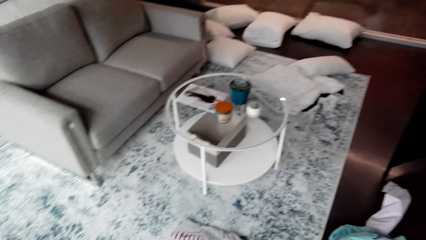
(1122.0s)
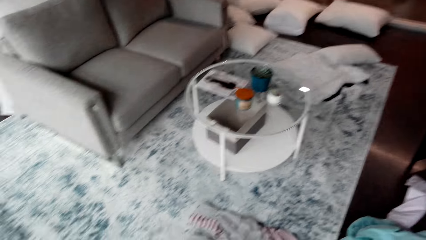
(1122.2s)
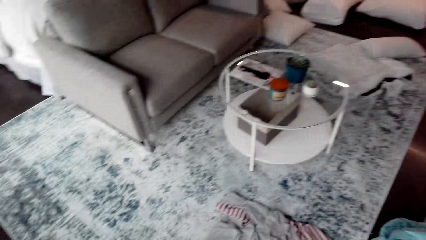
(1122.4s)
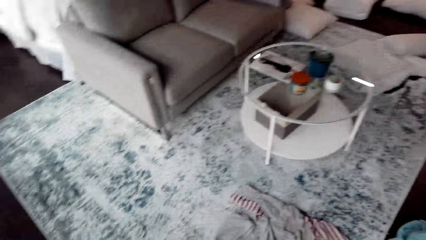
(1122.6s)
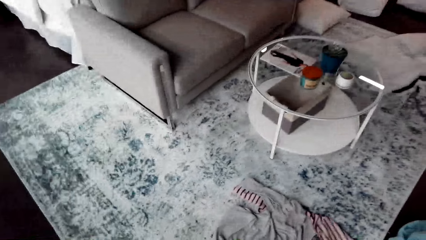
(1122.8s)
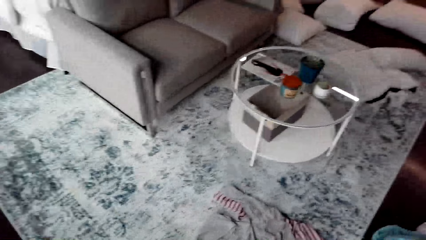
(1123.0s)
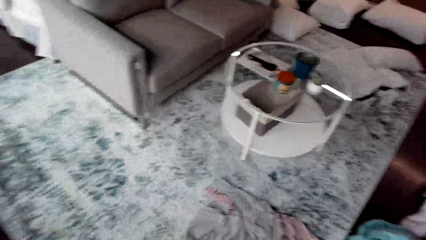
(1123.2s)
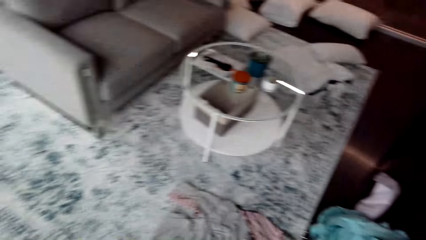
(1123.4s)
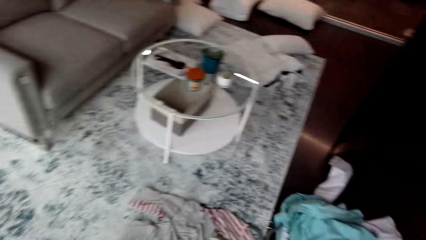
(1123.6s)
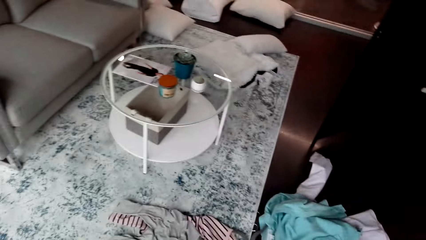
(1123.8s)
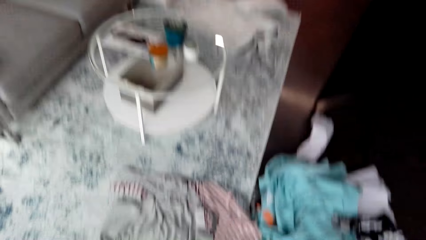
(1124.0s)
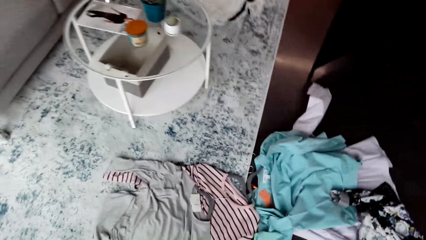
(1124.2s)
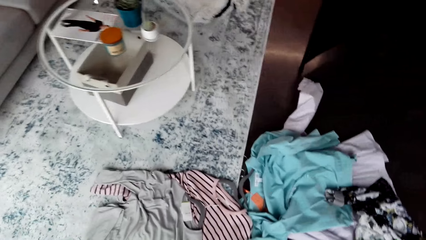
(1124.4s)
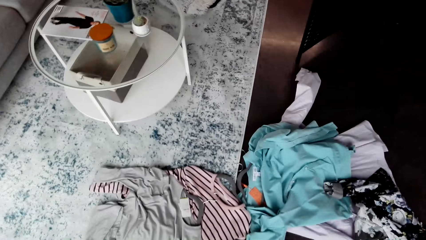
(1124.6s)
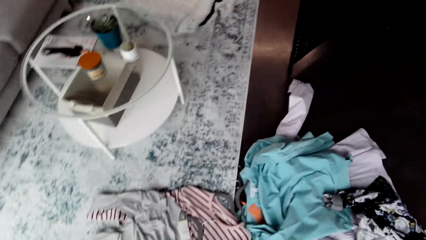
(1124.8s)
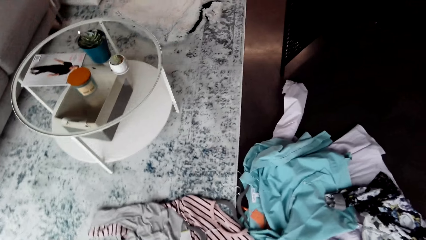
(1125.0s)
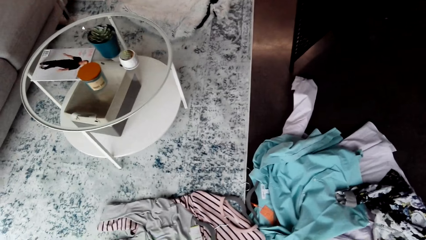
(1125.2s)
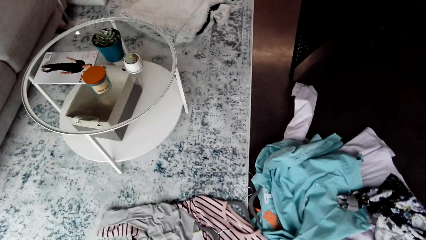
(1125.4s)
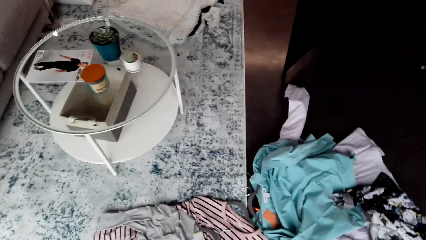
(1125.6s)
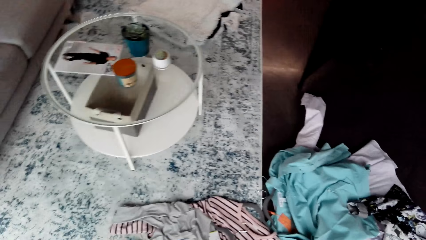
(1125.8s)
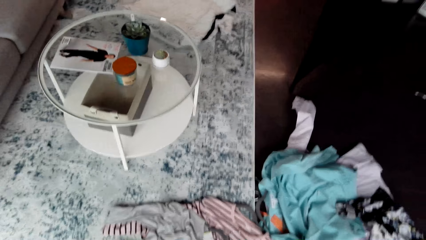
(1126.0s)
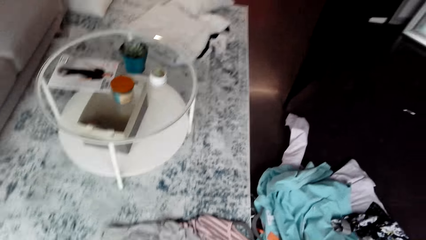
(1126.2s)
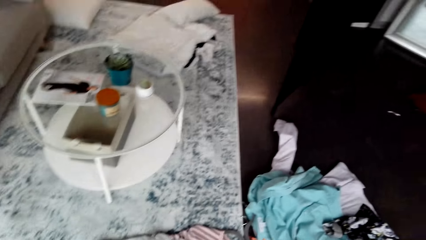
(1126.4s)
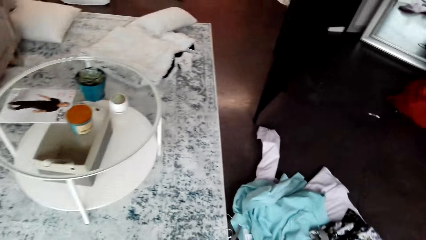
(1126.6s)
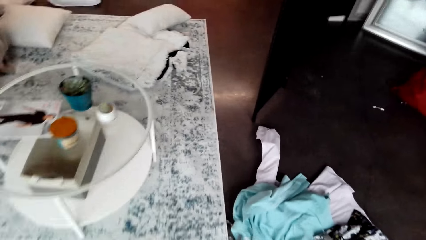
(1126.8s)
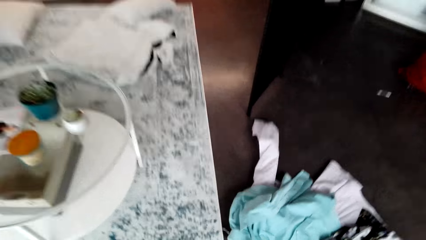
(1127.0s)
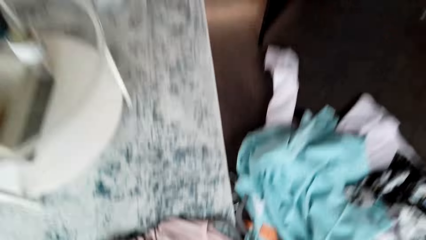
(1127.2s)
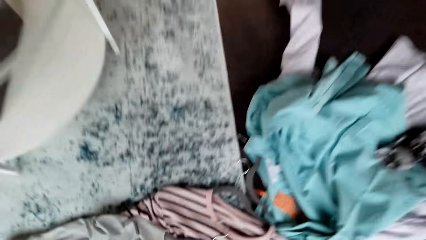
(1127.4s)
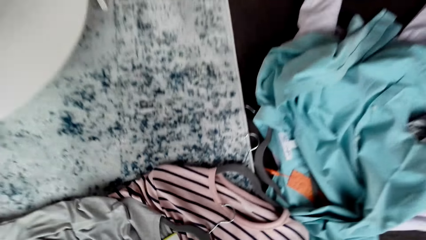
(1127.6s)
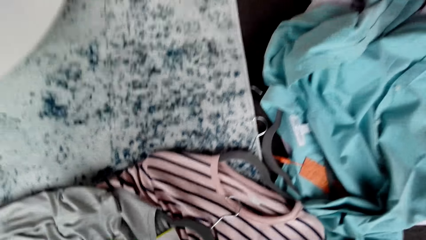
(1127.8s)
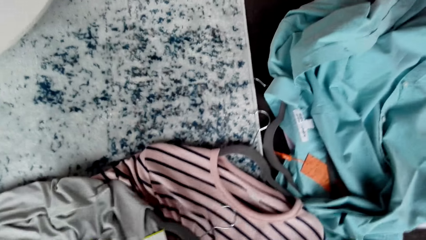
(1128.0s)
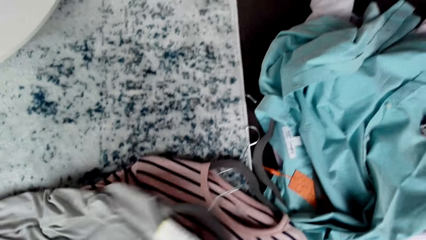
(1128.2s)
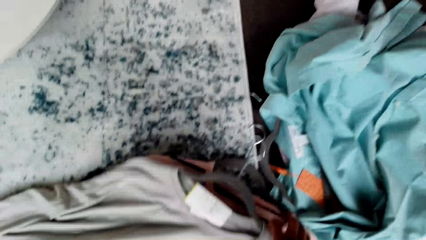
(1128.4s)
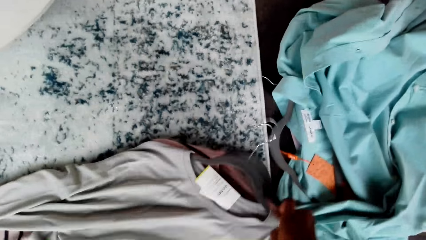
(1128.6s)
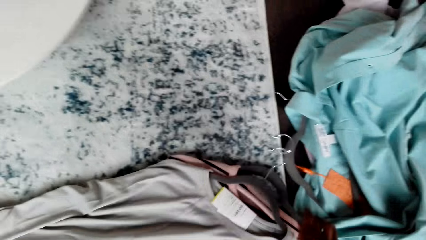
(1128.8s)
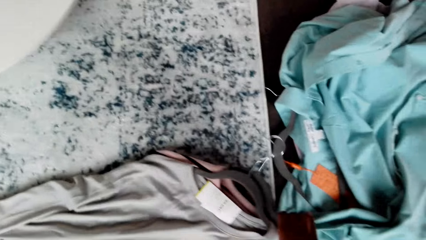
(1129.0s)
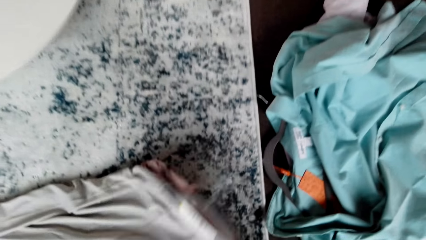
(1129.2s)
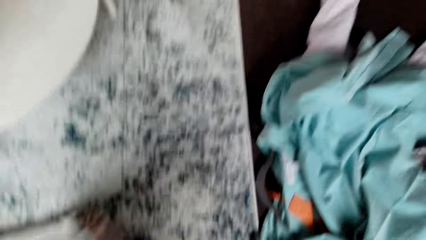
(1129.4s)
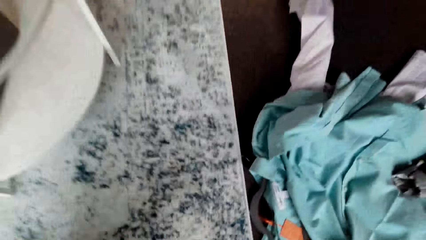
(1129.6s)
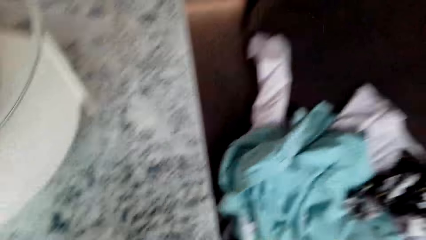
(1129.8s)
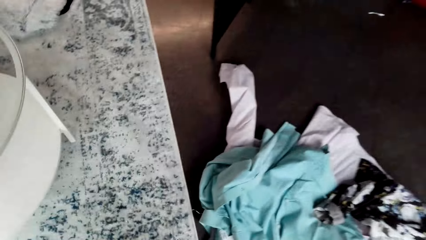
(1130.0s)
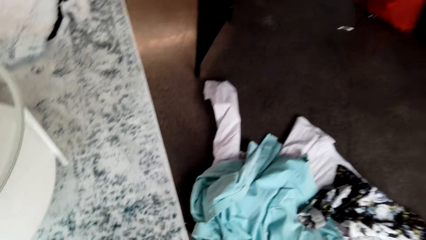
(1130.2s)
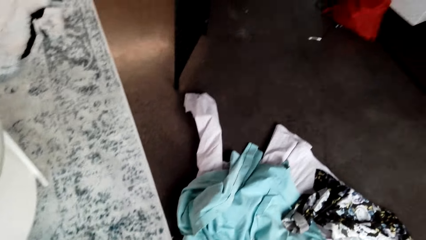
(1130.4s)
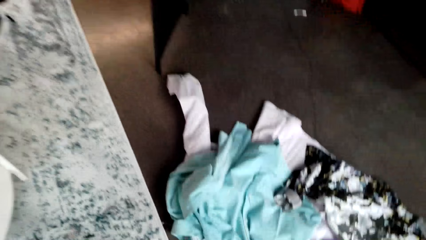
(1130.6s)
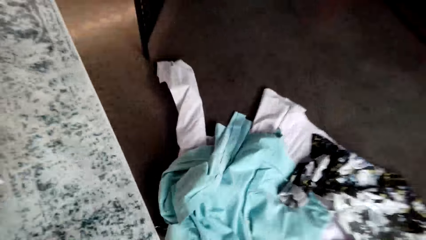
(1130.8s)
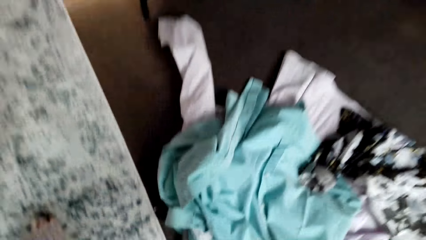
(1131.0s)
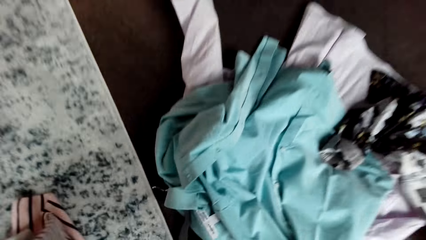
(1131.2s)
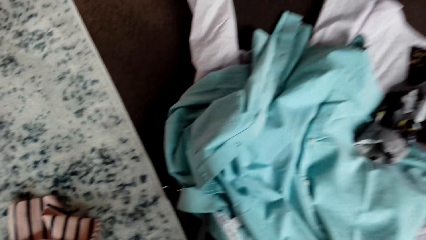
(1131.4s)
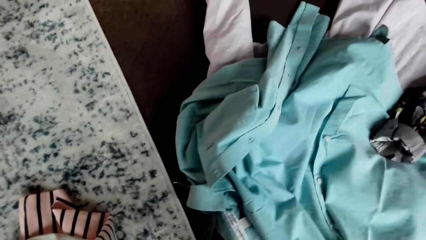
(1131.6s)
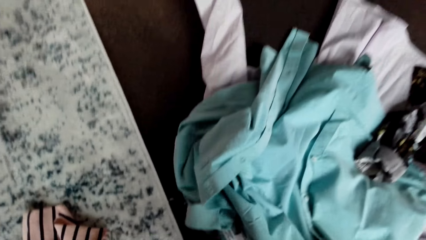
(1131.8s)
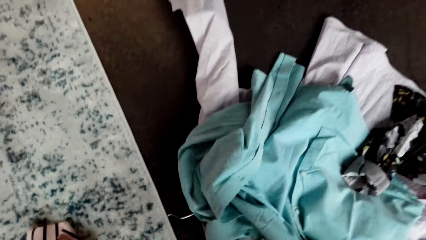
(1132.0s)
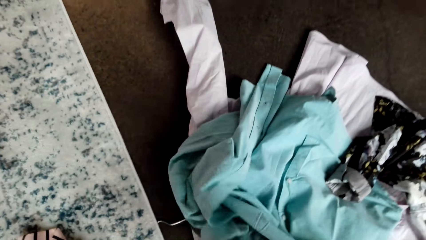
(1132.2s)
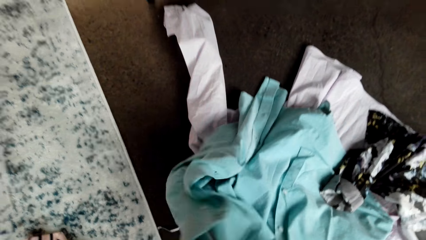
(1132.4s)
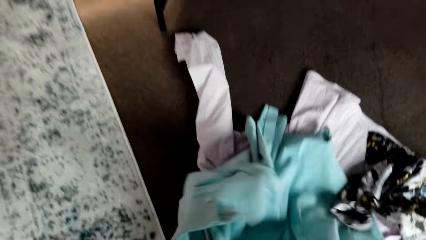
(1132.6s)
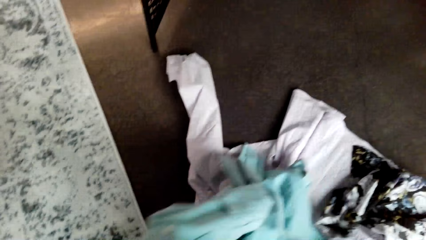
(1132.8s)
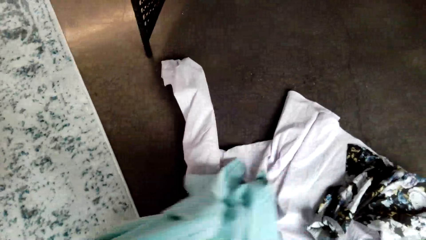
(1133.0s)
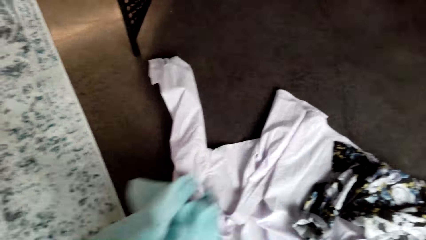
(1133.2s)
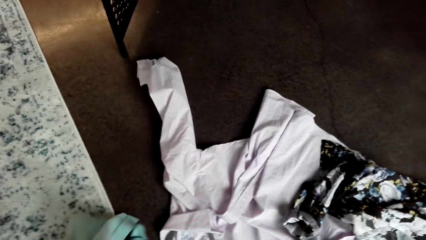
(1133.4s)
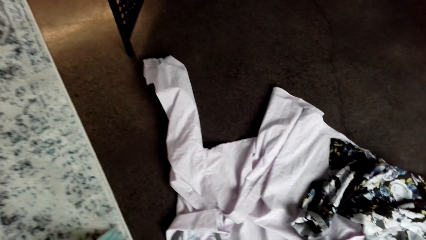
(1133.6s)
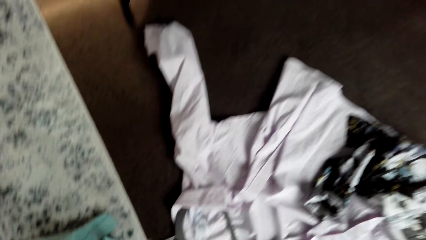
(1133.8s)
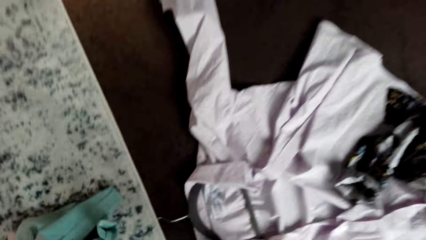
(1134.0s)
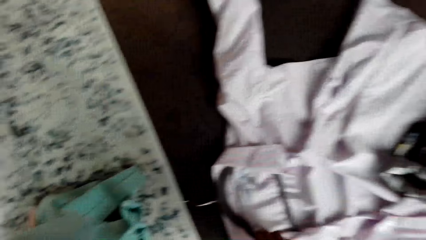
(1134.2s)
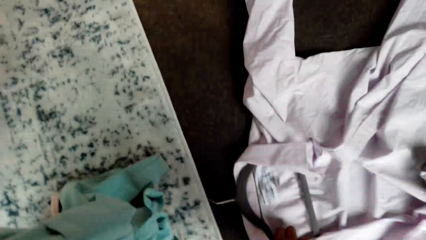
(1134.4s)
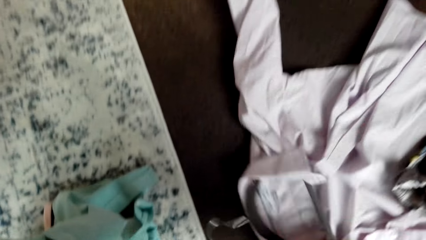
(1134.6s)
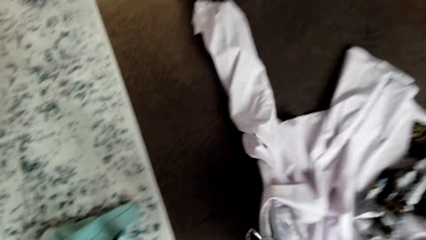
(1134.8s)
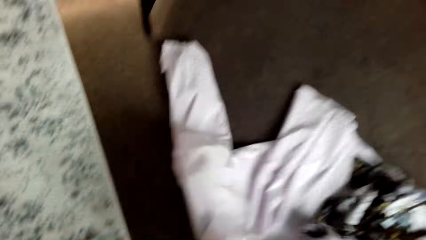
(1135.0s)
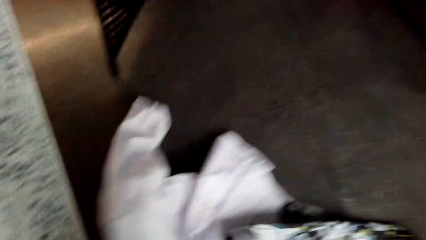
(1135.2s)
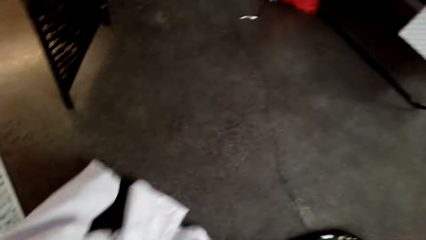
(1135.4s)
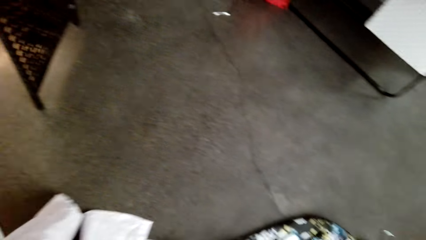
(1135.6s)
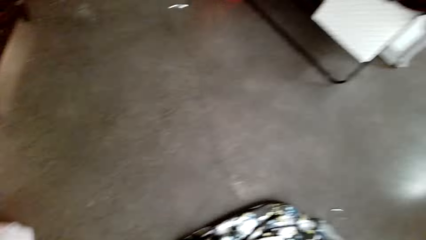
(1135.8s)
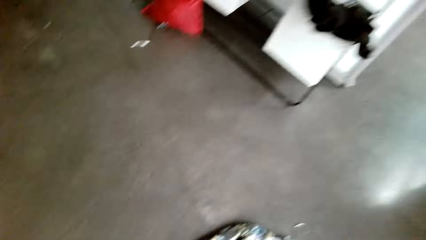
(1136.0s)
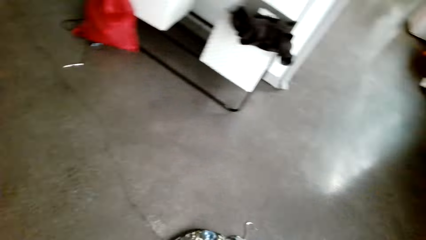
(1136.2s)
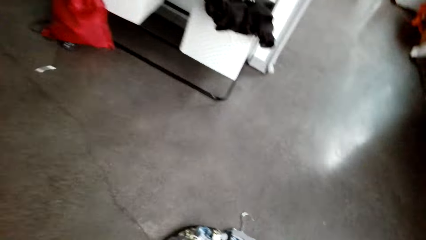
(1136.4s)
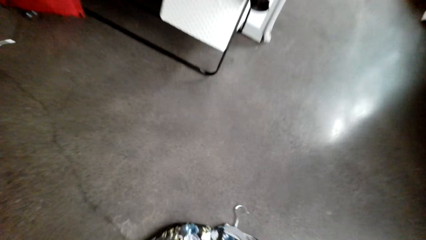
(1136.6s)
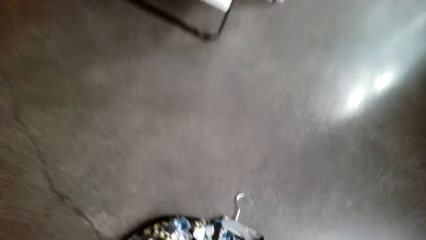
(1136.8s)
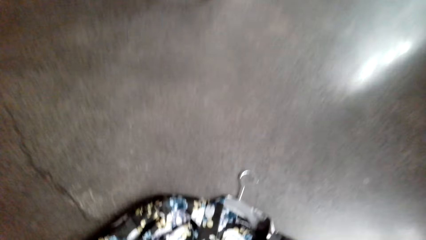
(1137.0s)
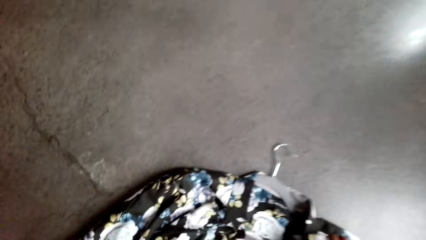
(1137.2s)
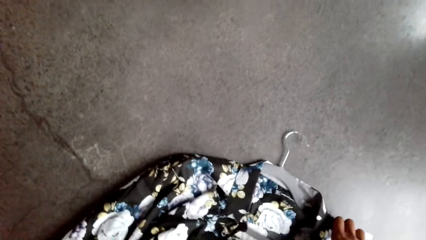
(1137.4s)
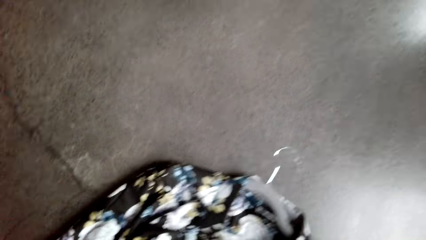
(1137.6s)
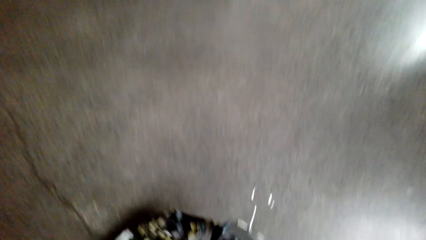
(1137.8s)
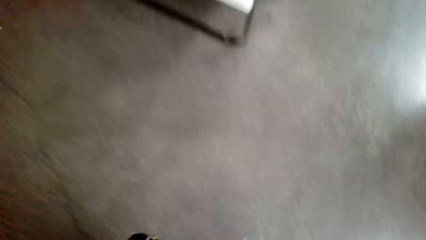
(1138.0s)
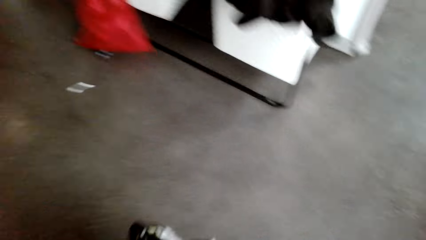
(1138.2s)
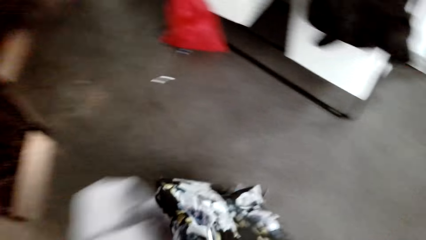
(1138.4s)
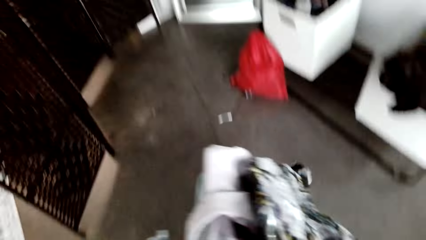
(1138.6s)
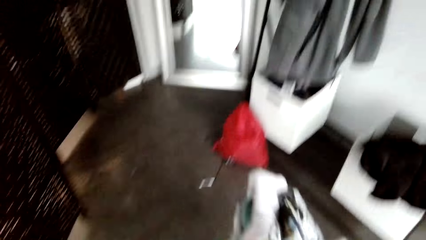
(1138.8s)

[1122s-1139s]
The camera wearer looks at clothes. They pick up cloth from the floor.
